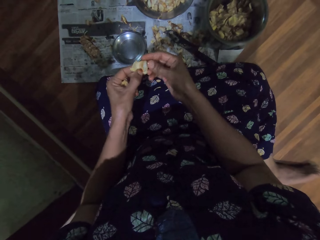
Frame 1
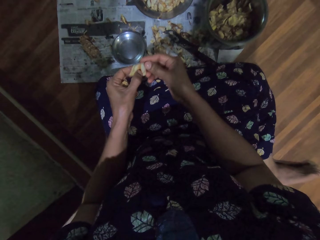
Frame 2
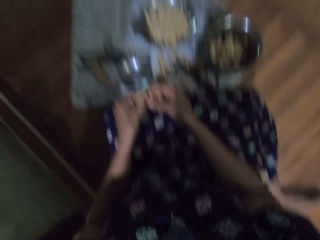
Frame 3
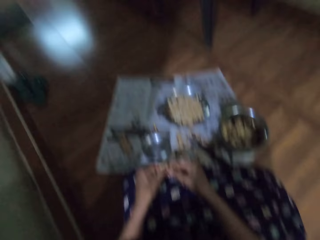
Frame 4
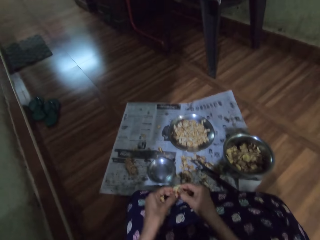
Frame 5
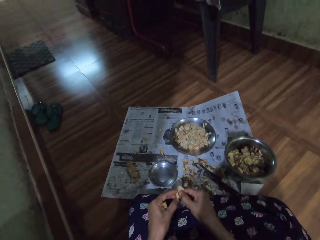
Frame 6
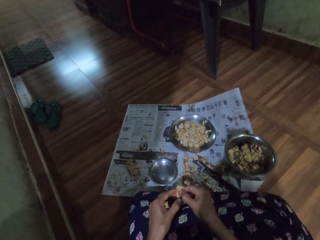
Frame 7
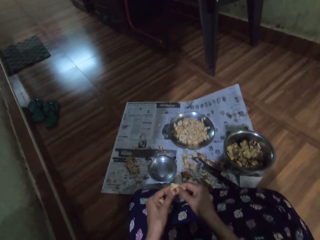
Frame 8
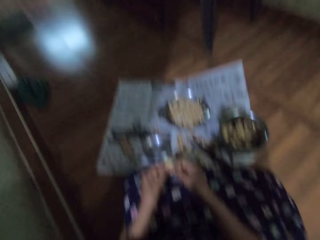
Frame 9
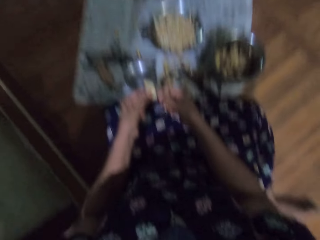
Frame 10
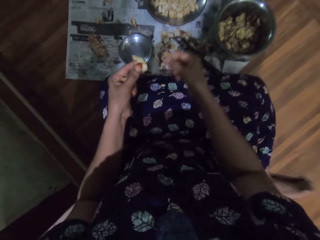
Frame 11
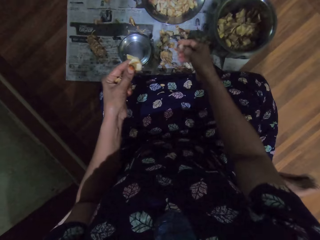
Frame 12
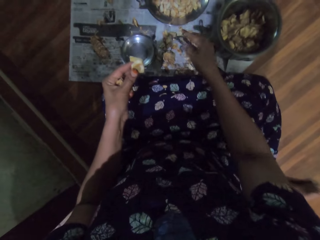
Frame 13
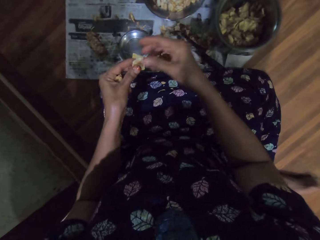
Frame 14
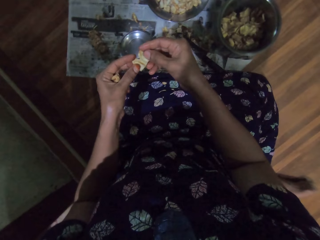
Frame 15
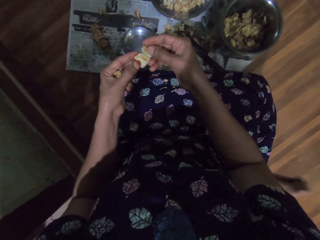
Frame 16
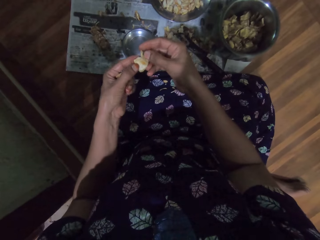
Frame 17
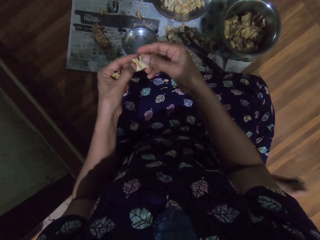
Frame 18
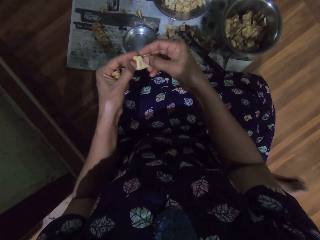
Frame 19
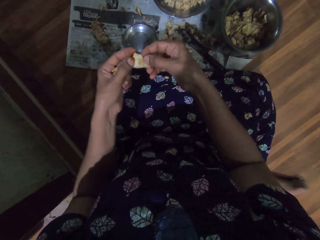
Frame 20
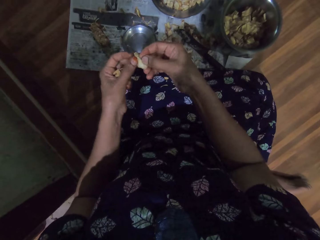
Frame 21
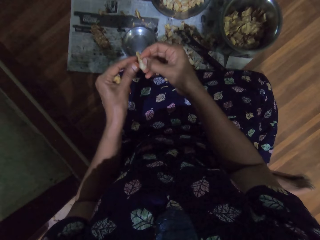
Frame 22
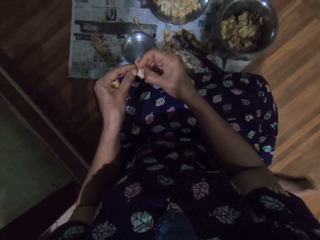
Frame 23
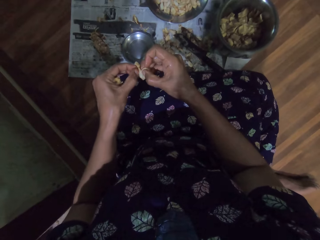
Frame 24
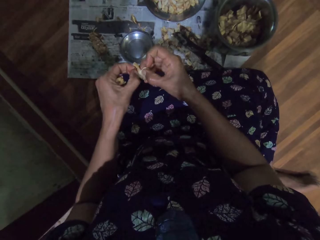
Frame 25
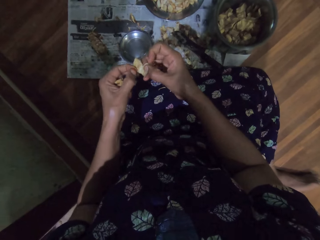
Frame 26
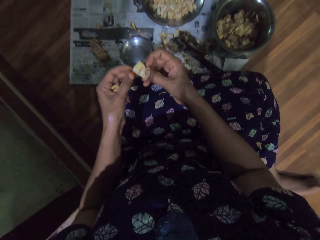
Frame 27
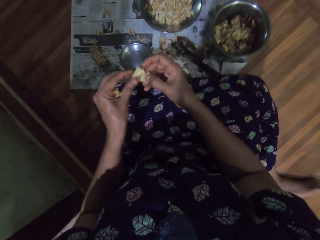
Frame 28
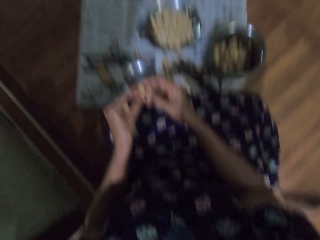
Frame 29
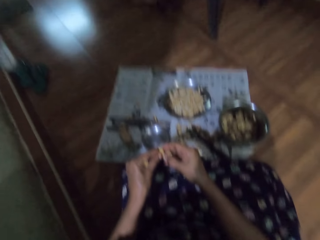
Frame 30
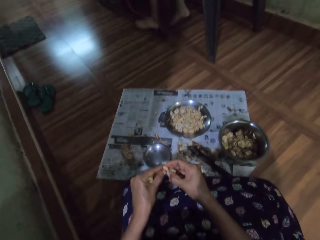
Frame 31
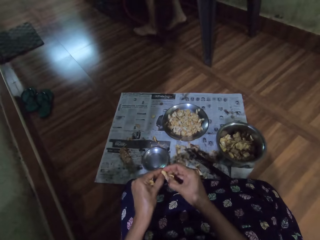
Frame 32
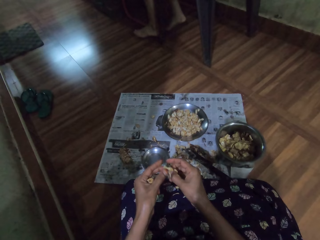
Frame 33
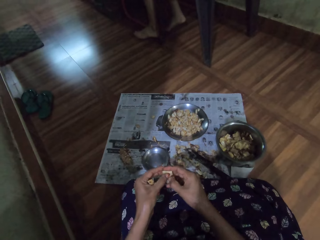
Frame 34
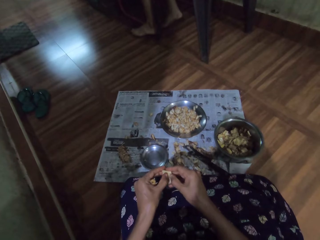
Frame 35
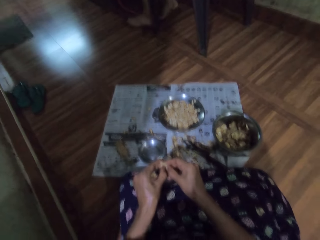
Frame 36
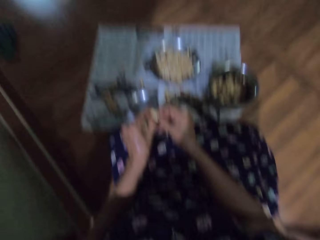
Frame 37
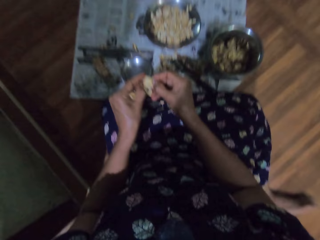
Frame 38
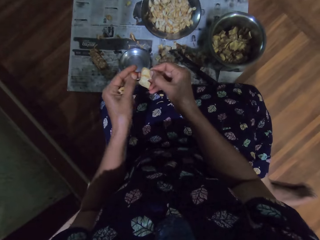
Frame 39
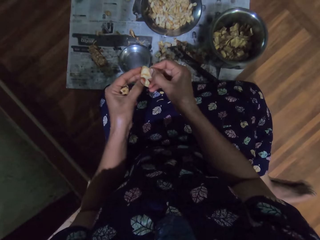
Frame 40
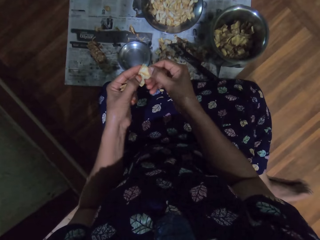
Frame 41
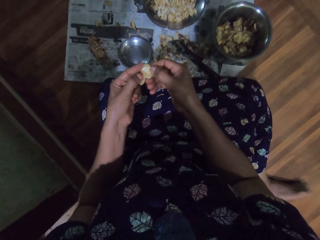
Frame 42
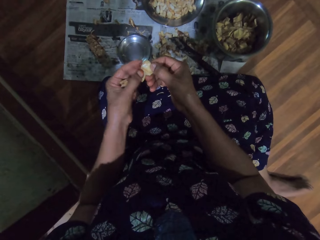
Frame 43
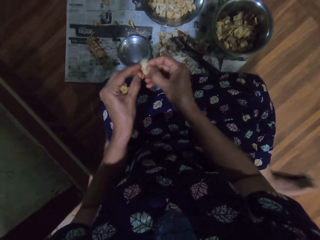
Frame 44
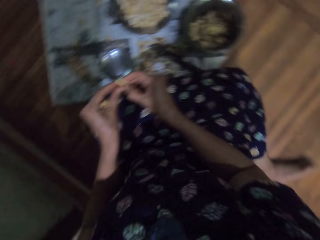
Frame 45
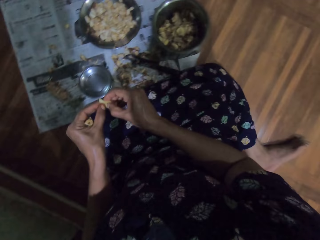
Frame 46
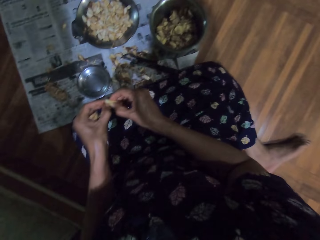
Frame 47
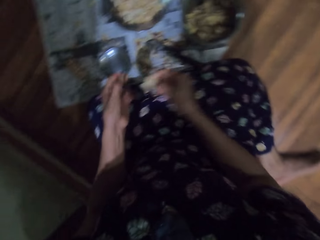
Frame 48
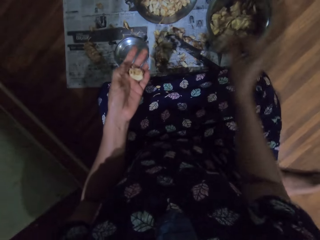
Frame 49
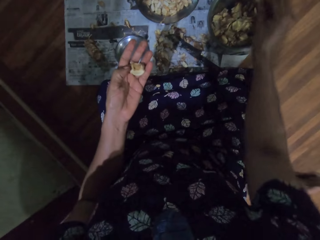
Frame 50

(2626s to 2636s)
The camera wearer drops the shaft of the fruit pod in her right hand on the ground. She peels the fruit pod with her hands.

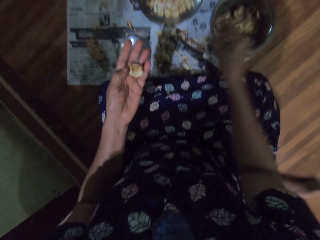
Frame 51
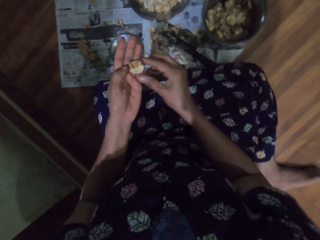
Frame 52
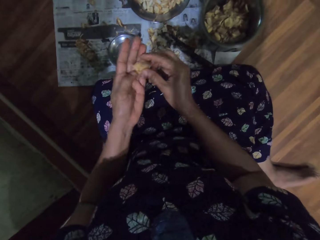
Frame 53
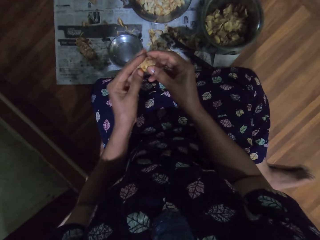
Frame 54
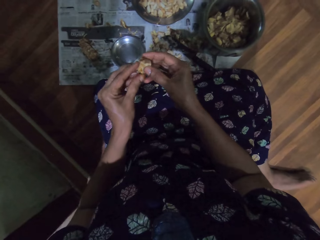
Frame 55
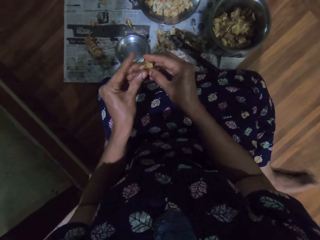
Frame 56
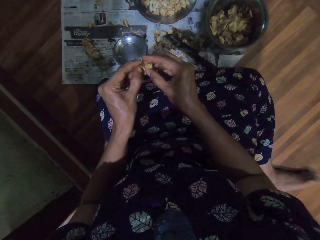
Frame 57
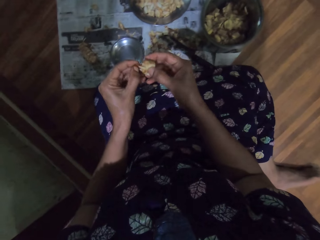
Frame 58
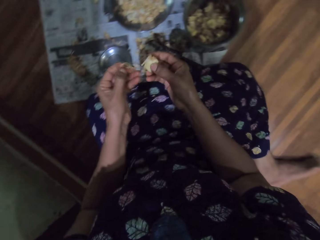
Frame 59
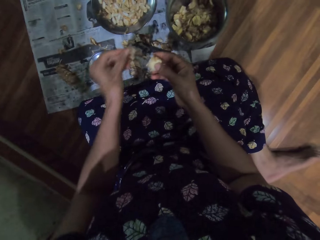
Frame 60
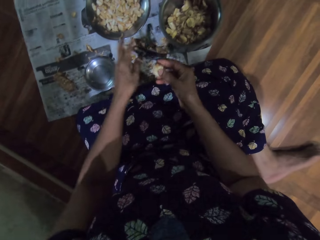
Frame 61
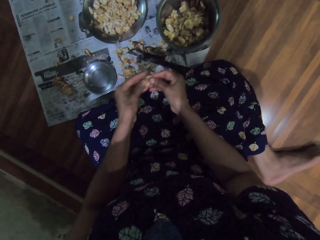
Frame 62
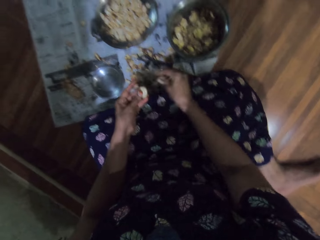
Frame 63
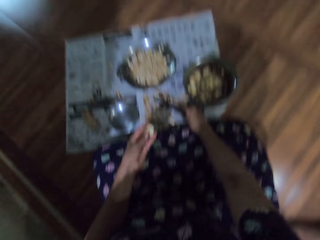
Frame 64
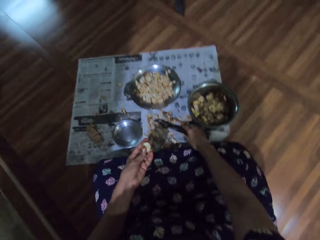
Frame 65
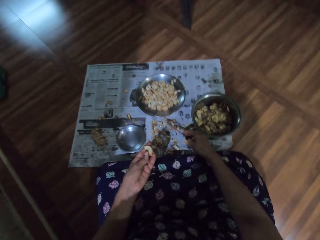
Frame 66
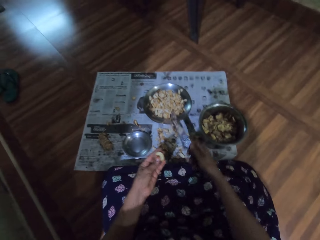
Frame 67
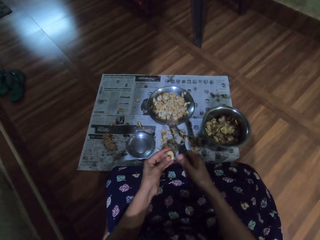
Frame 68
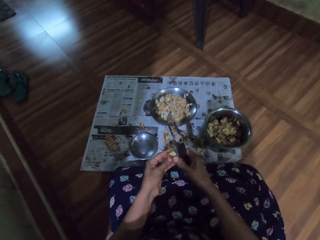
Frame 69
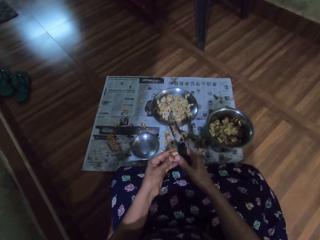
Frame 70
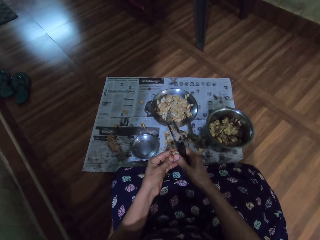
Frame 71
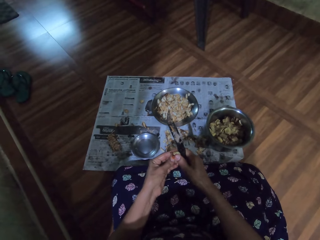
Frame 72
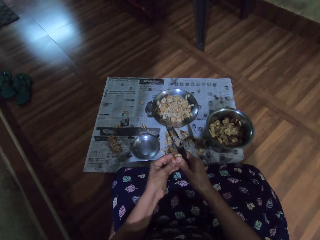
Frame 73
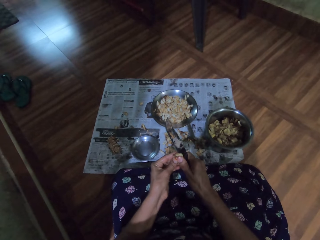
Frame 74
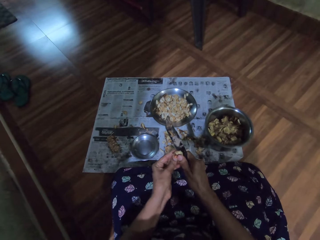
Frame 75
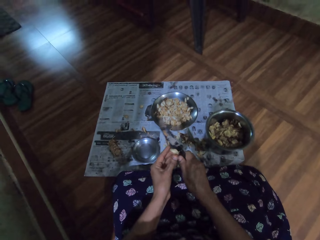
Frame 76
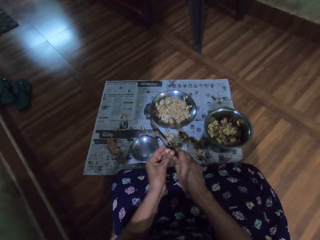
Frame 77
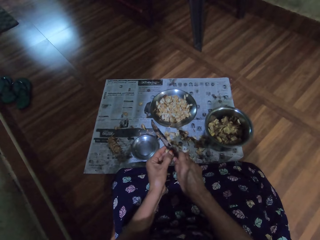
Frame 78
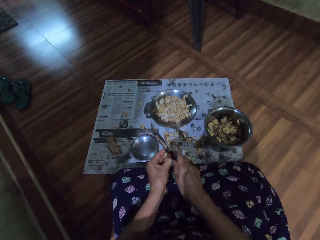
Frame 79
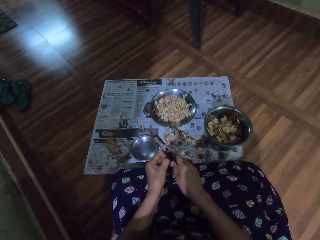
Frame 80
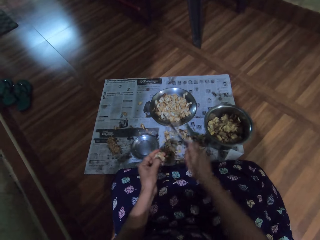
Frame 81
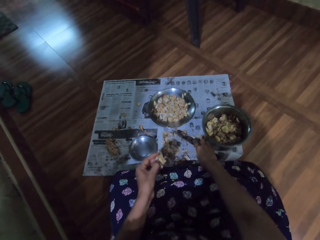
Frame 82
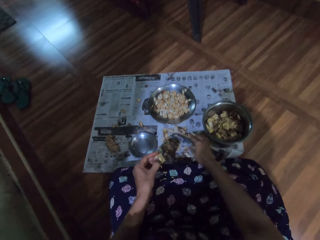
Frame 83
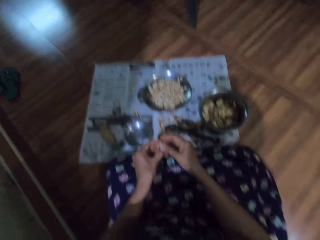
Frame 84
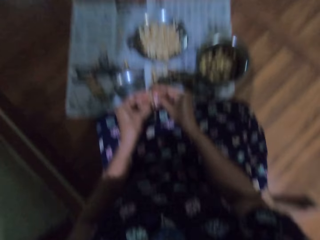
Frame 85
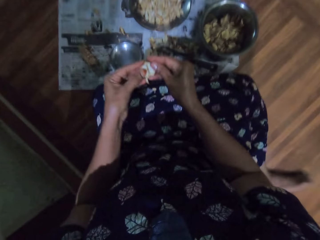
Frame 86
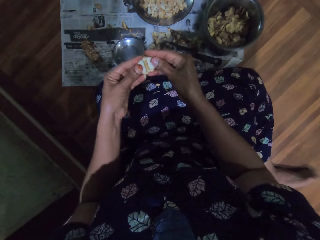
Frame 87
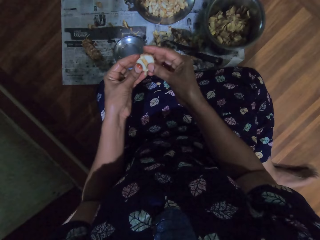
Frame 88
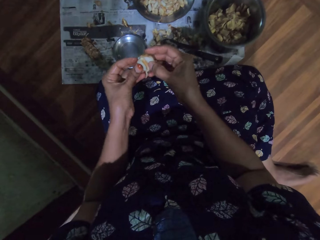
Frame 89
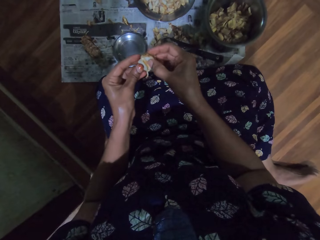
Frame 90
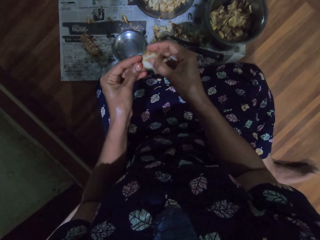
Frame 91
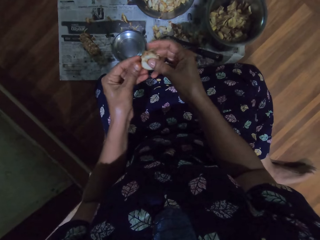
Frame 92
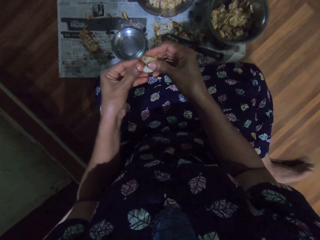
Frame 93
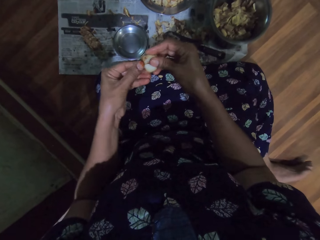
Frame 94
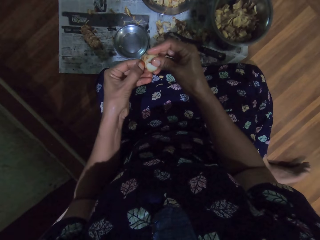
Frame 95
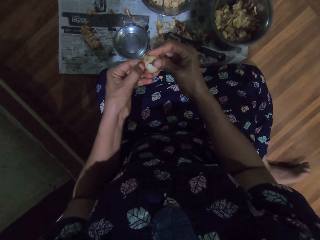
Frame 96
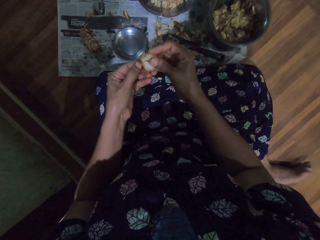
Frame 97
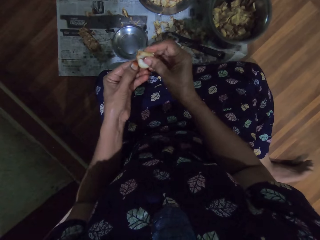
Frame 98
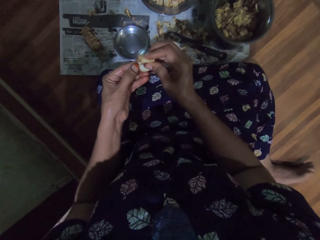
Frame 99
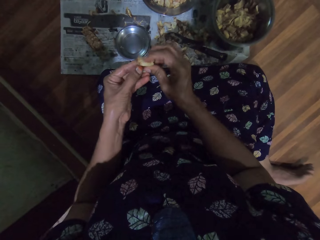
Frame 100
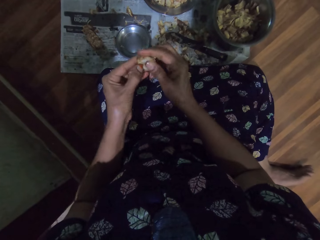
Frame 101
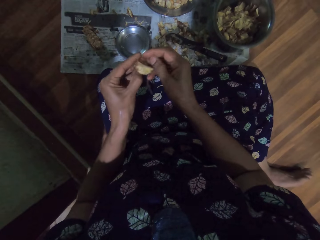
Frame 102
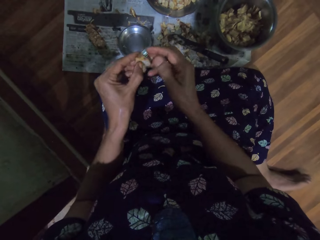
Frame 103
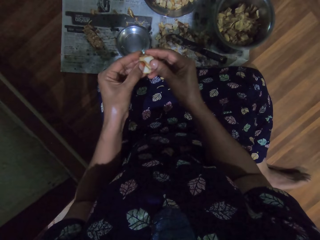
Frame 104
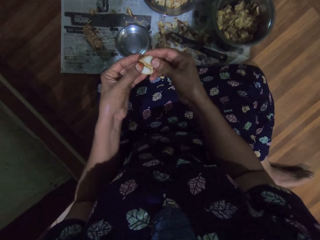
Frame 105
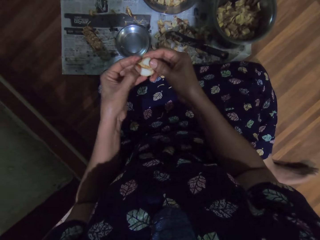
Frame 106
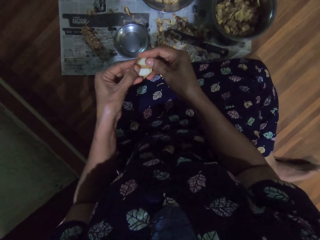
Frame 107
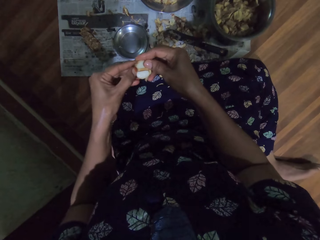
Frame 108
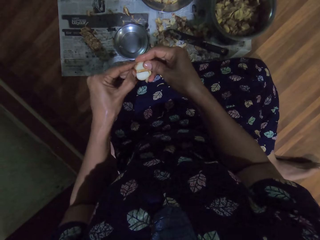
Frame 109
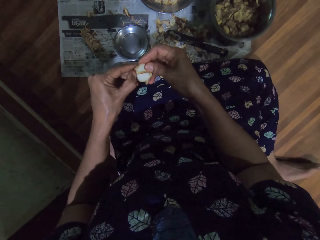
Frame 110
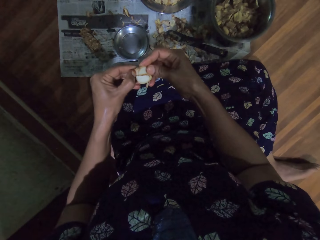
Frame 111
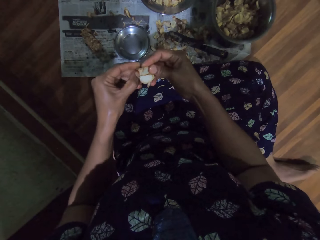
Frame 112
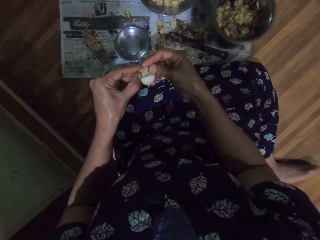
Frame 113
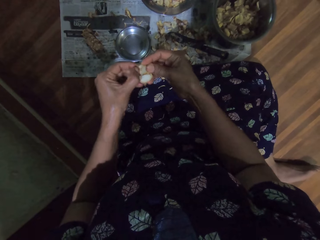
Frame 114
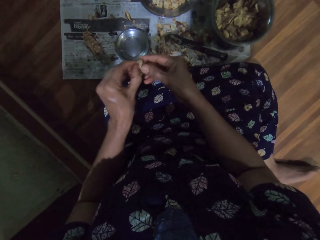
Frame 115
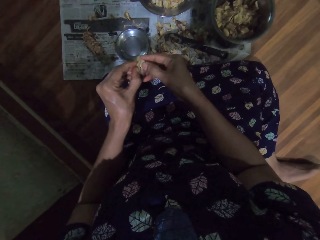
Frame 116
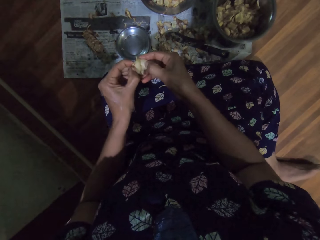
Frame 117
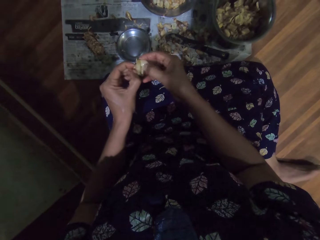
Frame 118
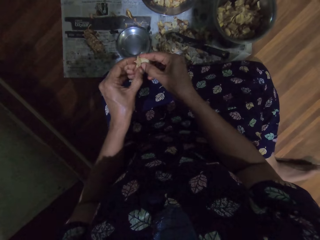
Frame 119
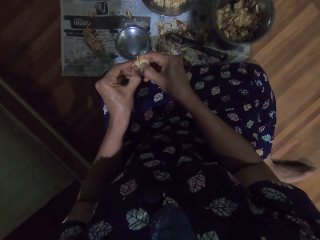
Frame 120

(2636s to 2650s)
The camera wearer drops the fruit pod in her right hand into the bowl on the ground. She peels the fruit pod with her hands. She drops the shaft of the fruit pod in her left hand on the ground. She passes the fruit pod from her right hand to her left hand. She picks the knife from the ground with her right hand. She splits the fruit pod in her left hand with the knife in her right hand. She drops the knife in her right hand on the ground. She peels the fruit pod with her hands.
